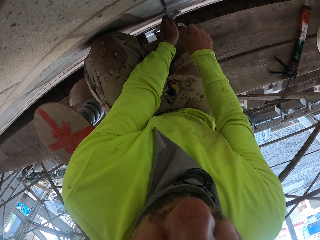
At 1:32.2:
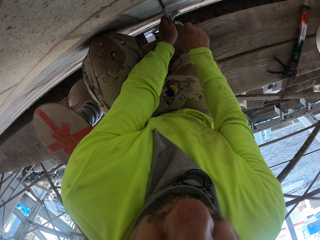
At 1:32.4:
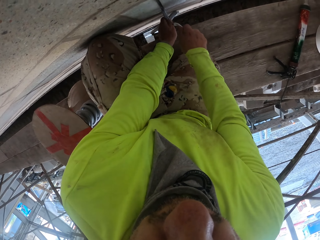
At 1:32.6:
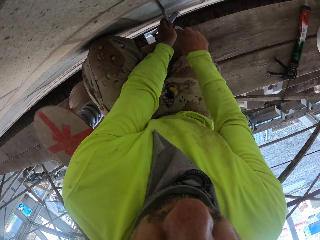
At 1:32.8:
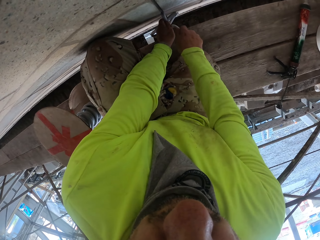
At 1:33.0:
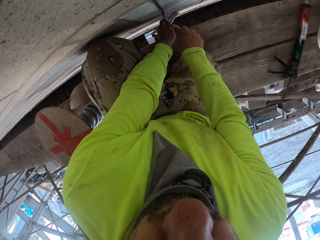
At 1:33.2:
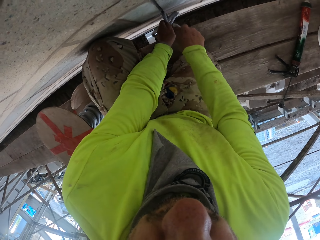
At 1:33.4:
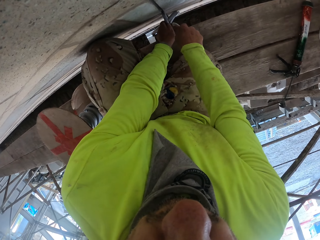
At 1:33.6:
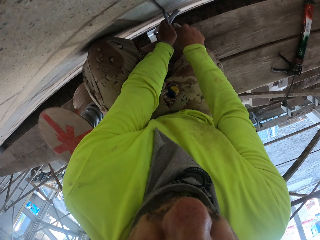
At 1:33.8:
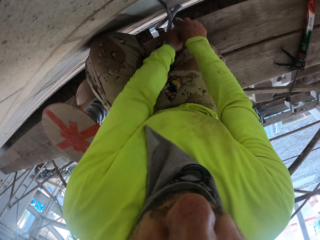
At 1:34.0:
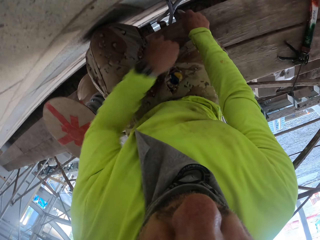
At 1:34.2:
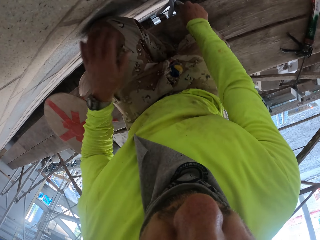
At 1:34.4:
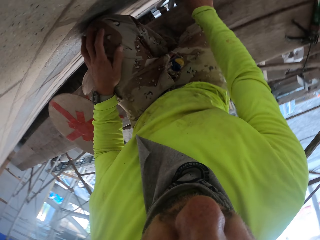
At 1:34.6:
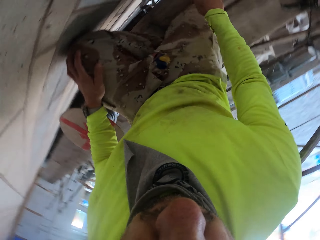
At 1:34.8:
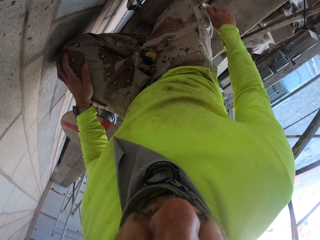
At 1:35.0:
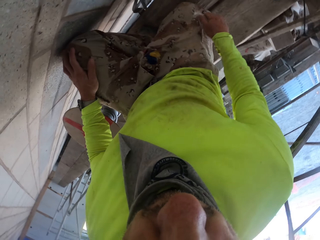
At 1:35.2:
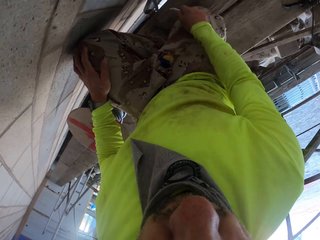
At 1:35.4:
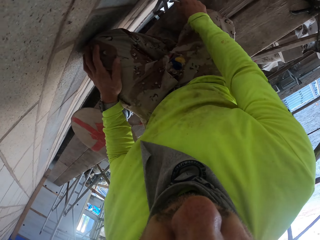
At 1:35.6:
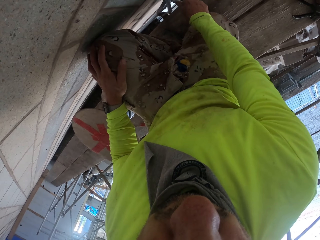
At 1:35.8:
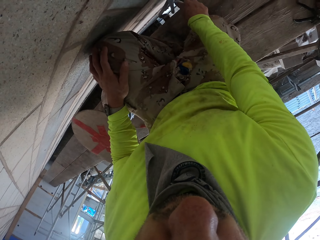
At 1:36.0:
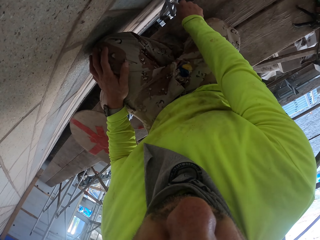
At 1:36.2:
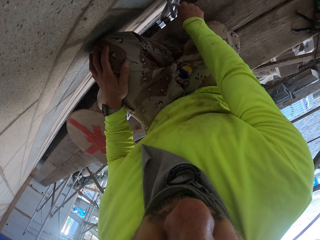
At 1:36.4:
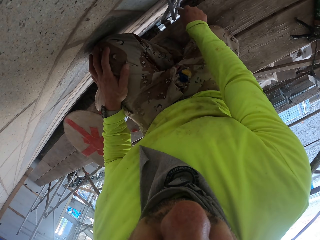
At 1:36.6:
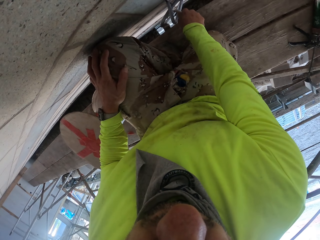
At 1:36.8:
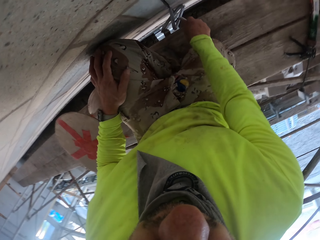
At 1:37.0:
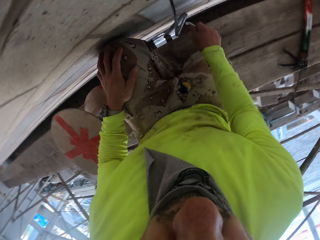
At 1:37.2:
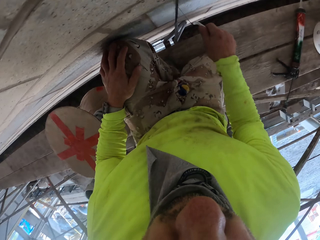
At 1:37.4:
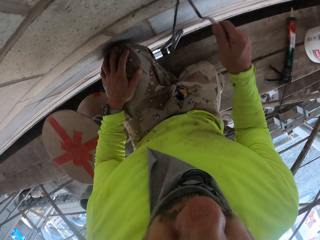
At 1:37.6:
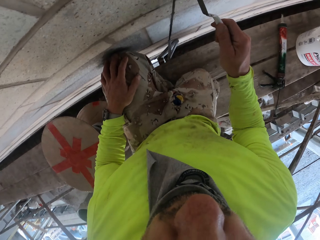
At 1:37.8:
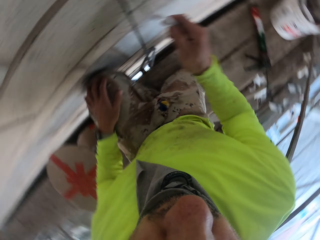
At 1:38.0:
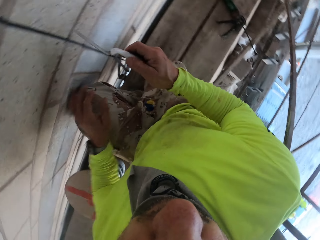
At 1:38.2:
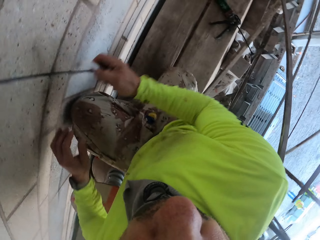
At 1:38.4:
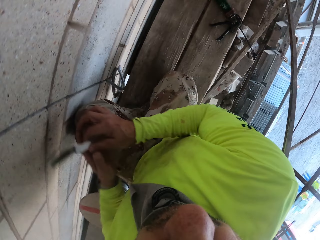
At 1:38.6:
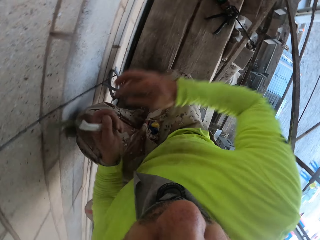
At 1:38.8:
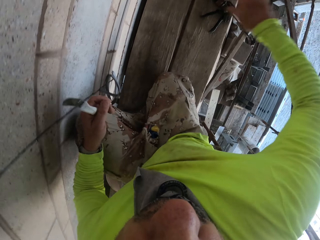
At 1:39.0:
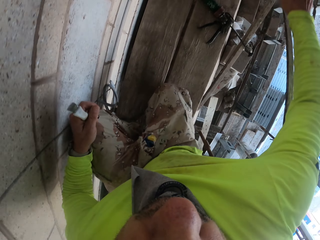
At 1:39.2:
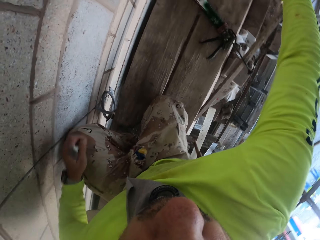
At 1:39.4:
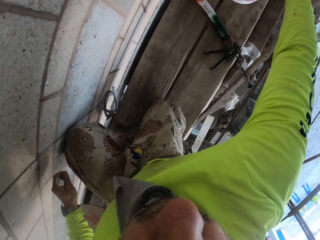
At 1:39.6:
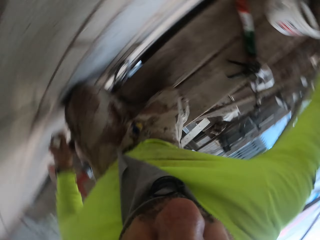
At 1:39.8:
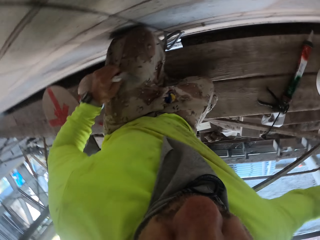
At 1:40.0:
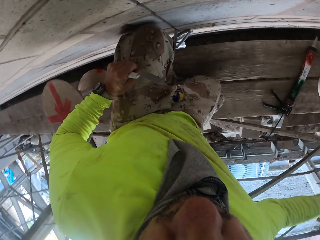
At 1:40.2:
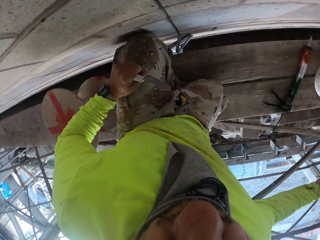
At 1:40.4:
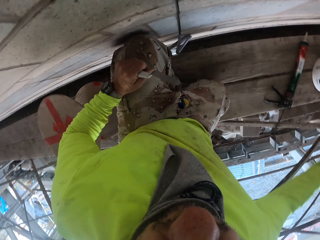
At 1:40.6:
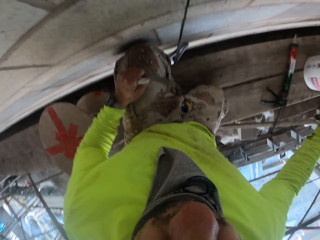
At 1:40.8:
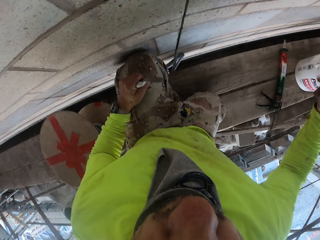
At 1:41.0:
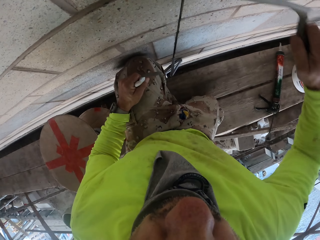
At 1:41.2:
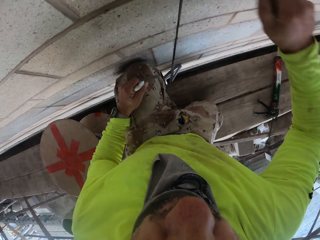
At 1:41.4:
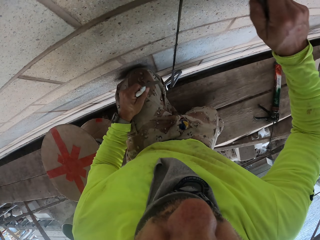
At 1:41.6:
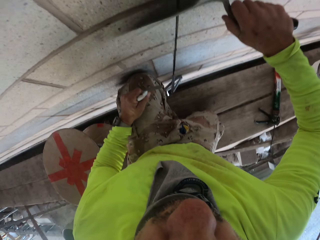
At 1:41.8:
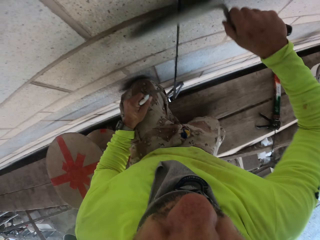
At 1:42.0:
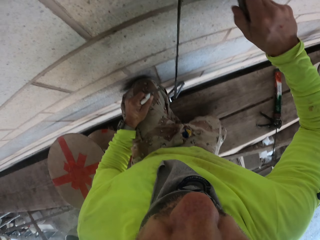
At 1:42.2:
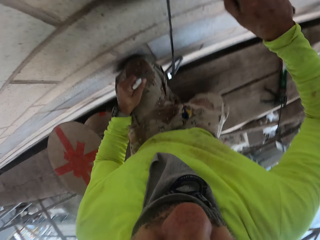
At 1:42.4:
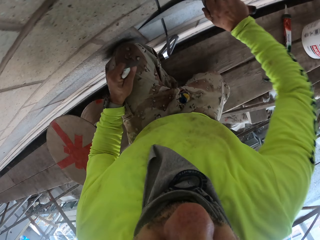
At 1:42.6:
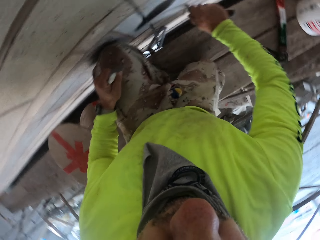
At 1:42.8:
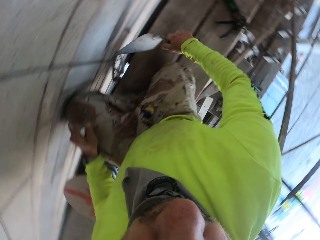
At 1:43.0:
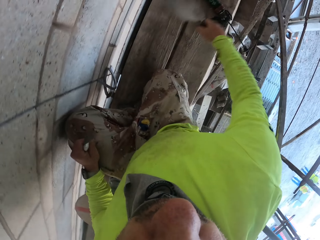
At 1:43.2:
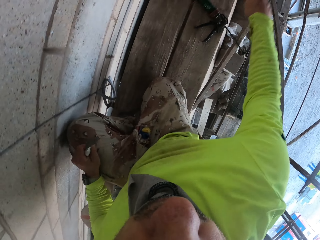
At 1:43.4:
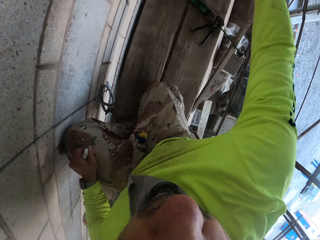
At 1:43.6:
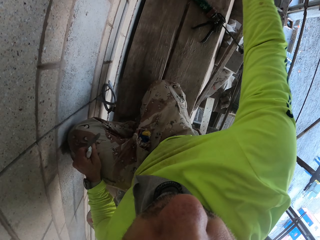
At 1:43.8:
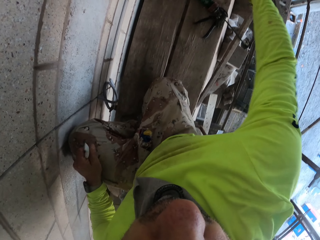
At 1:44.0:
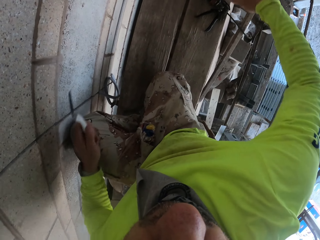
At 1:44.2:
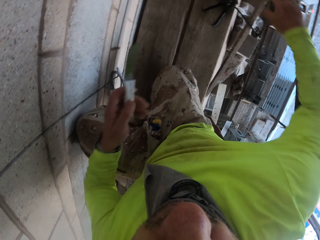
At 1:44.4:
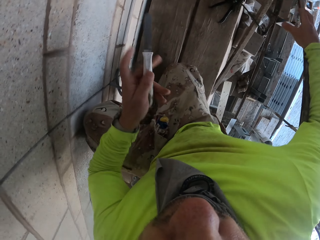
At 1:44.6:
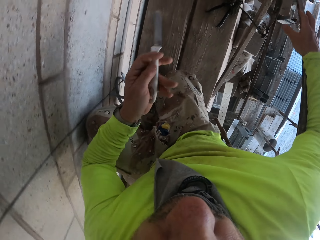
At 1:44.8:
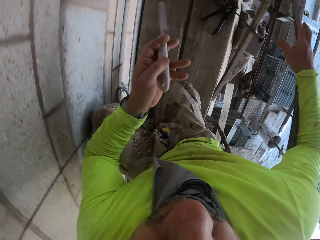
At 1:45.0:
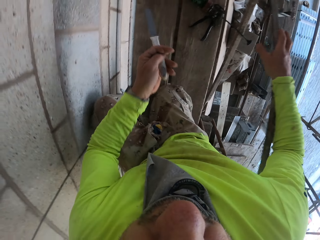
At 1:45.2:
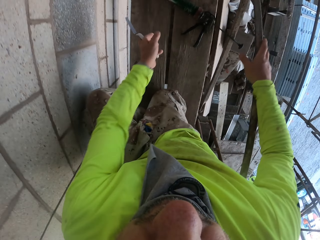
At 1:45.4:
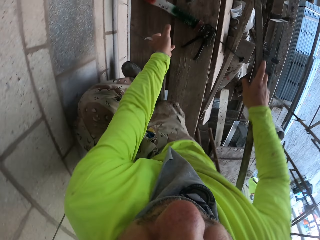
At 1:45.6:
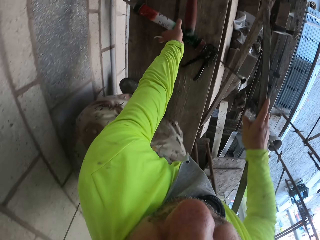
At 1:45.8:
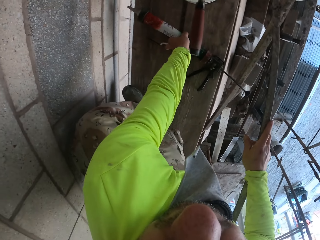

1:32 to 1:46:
The camera wearer rests a hand on the knee. They fix the cable on the wall, exchange something in the left hand, plaster the wall, move the trowel and put the trowel in the bucket.

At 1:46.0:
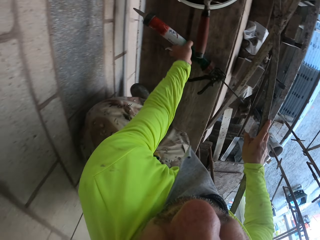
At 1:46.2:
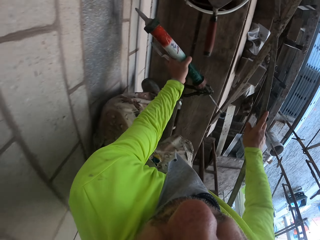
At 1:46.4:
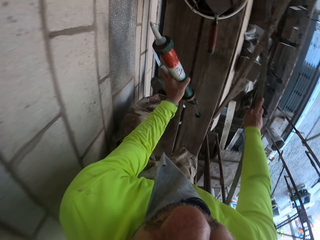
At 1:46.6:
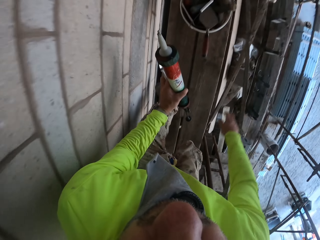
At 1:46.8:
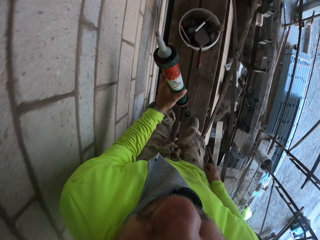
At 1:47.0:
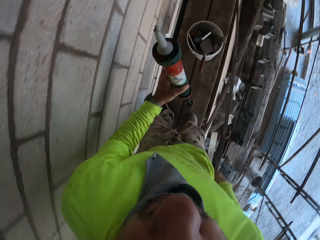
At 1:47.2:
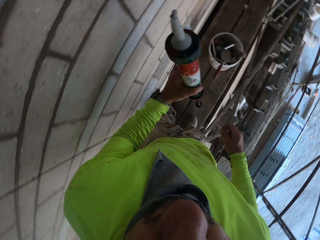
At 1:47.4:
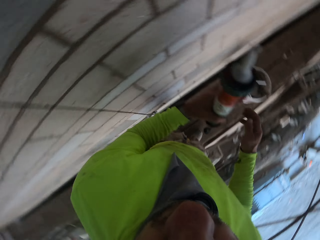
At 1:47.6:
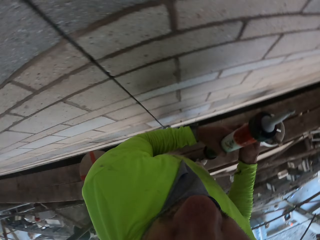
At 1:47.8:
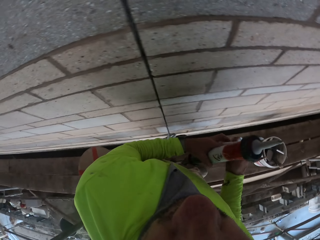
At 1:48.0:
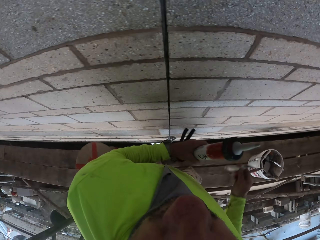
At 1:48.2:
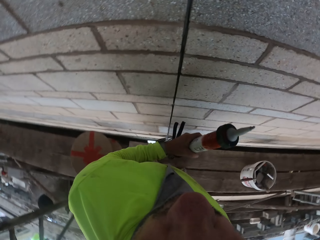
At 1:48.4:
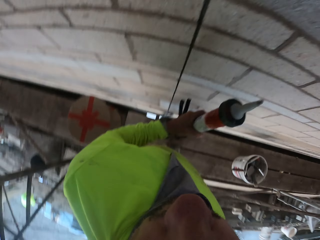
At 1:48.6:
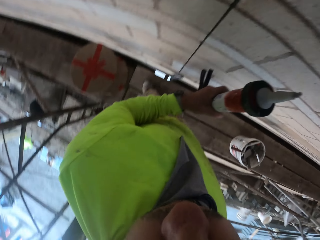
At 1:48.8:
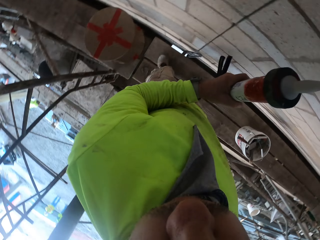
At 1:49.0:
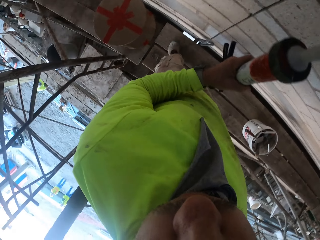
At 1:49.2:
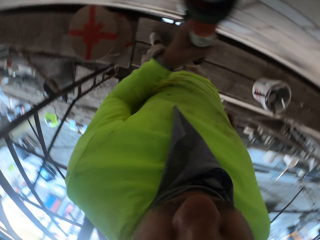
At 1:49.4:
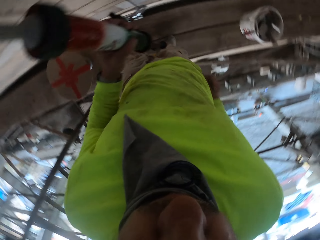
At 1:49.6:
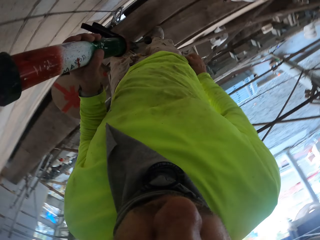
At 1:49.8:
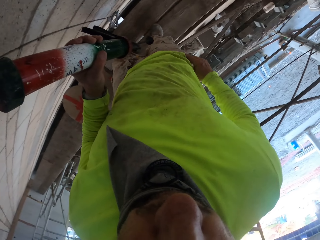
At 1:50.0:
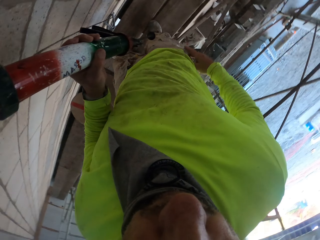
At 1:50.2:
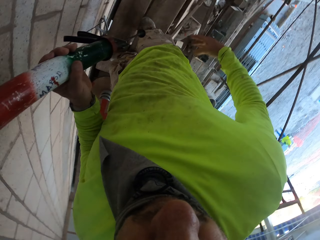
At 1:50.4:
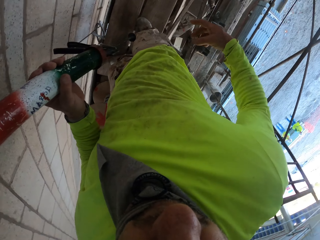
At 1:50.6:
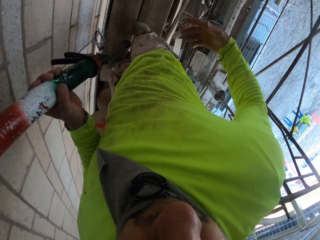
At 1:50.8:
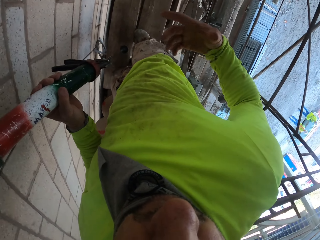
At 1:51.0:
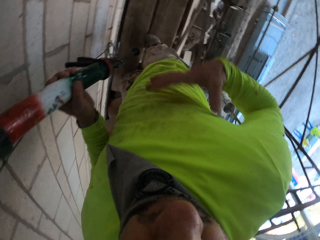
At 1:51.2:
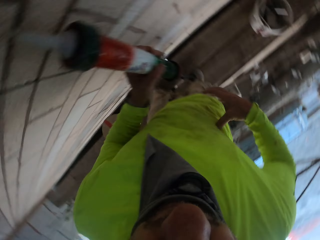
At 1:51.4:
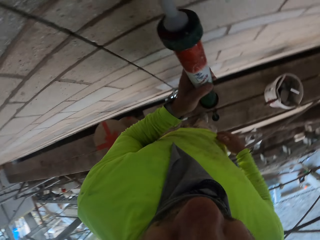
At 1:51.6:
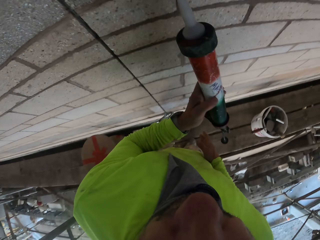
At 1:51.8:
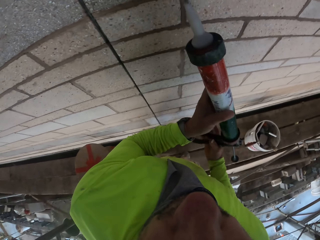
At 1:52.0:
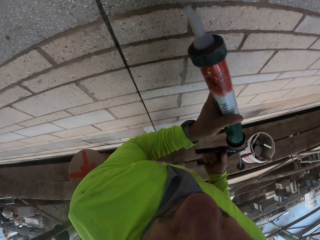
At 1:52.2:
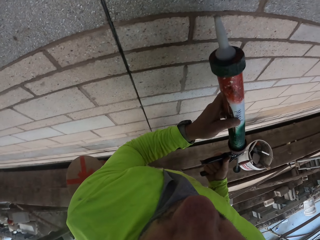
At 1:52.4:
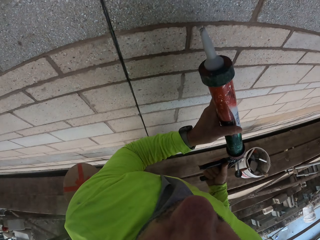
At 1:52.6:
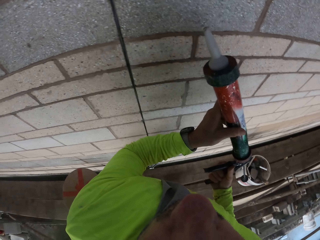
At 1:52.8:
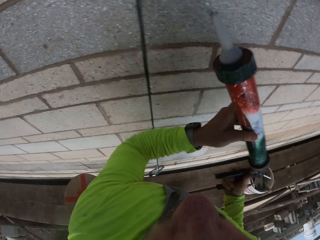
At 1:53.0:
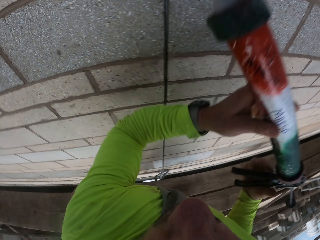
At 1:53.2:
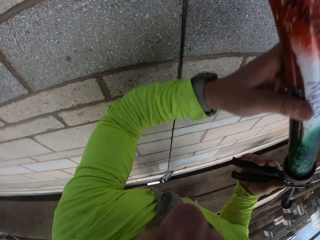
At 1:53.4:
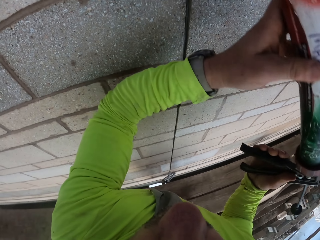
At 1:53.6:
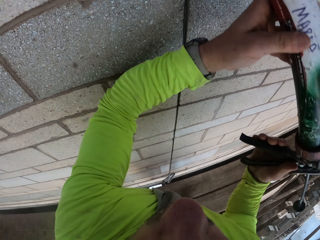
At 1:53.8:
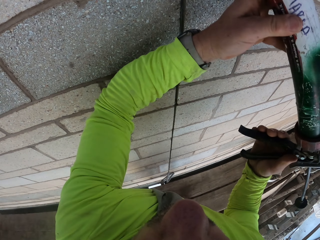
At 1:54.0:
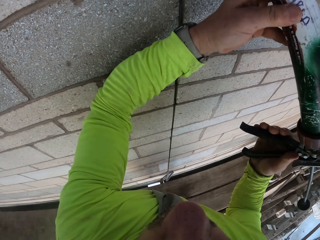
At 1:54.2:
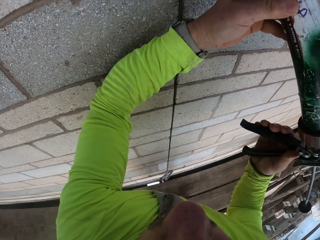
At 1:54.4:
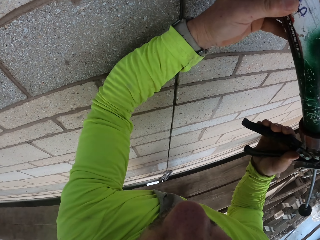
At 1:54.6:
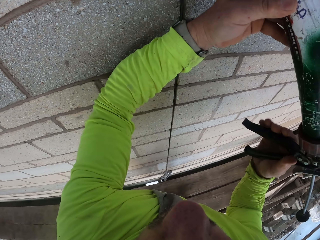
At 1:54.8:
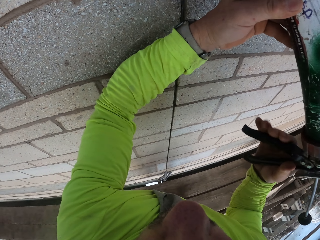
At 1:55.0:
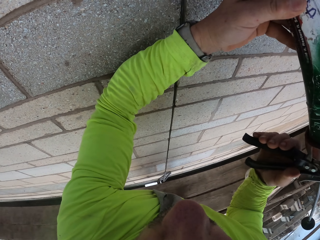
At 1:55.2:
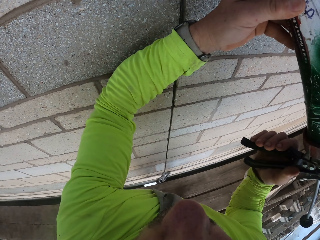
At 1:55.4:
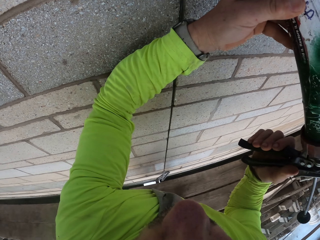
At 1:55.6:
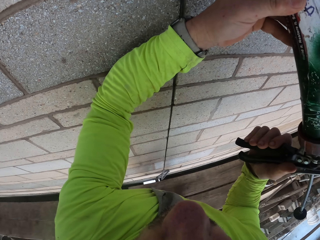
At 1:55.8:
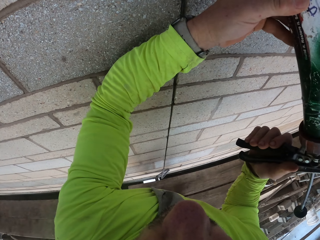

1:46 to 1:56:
The camera wearer takes a paint drill. They stand up. They put a spatula on the pocket. They wipe the hand on the jumper. They align the wall with the paint drill.
